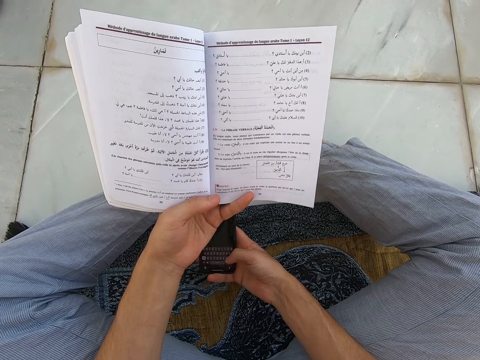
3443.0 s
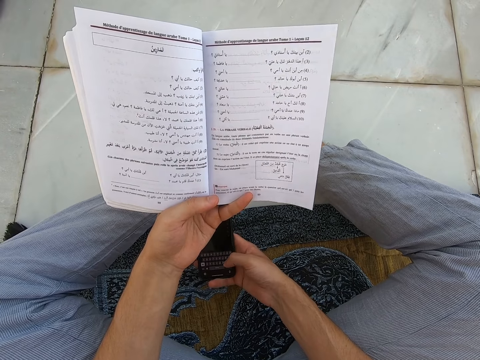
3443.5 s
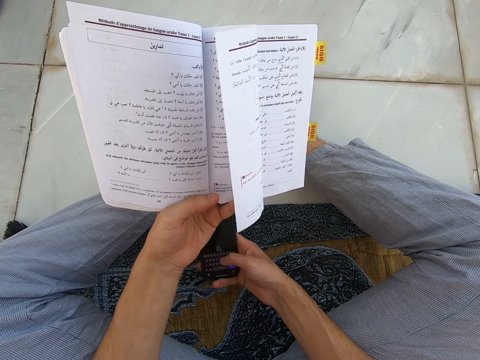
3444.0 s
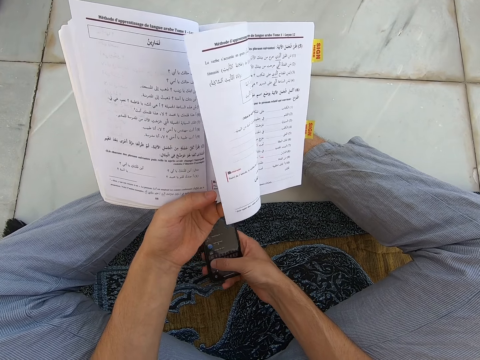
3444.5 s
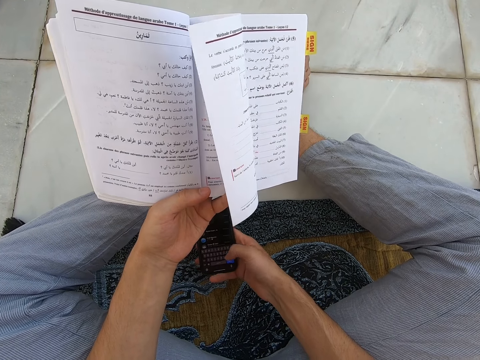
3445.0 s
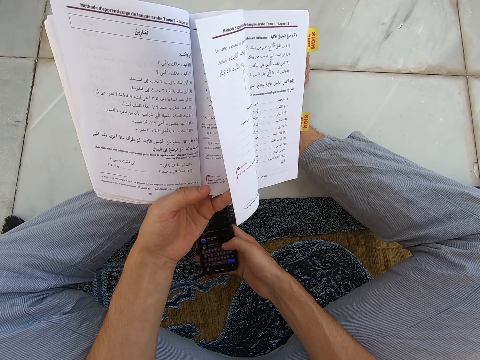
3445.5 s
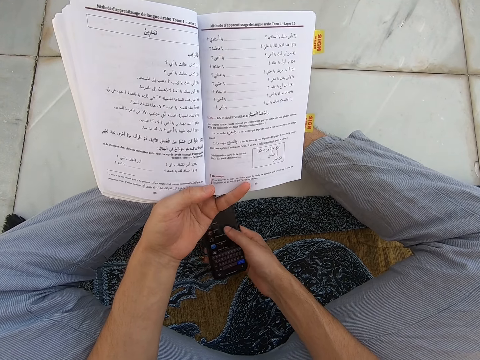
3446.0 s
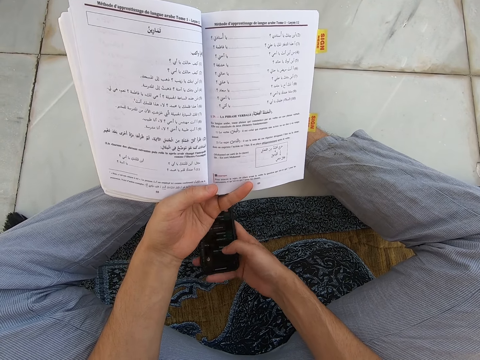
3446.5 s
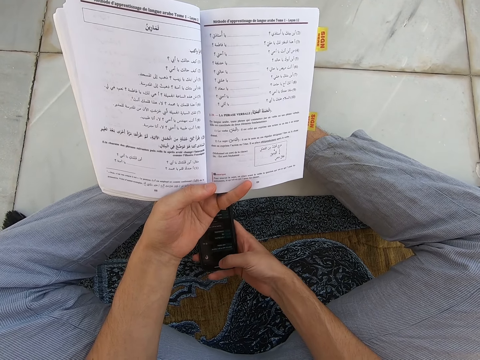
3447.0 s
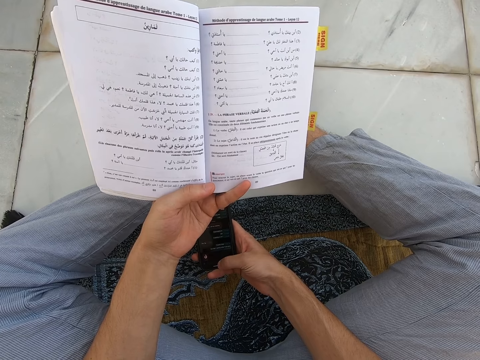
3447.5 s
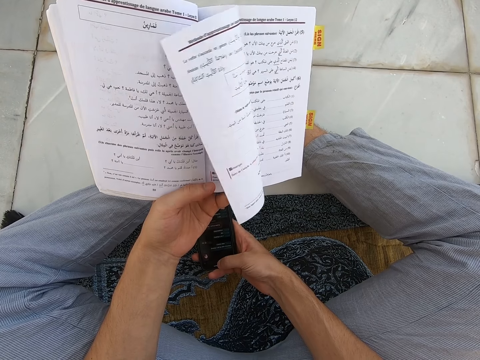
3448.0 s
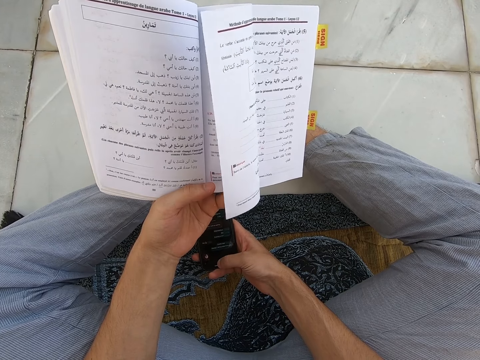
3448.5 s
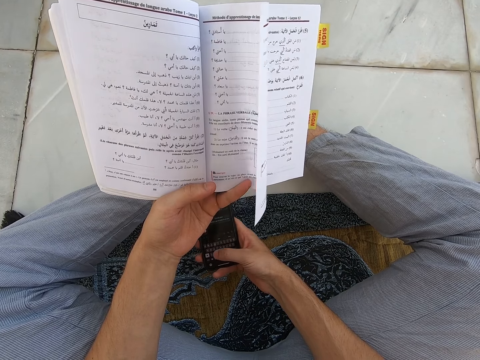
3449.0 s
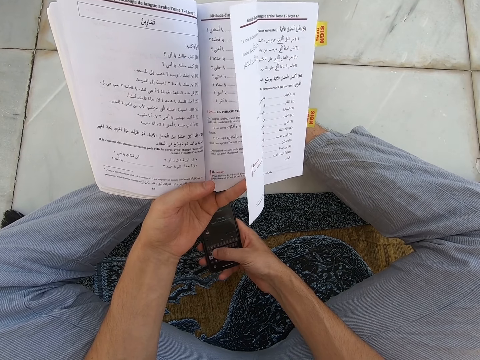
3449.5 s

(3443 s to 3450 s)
The camera wearer types on the phone.

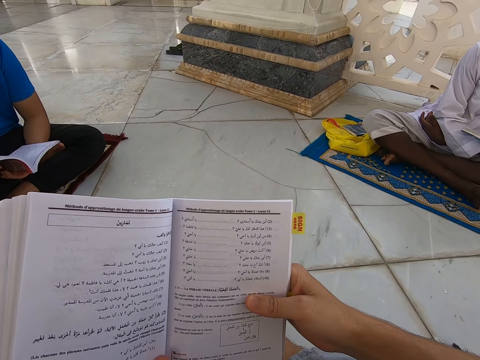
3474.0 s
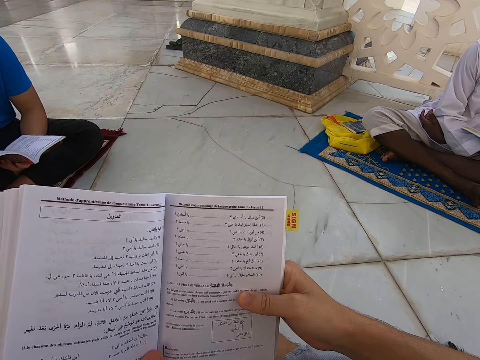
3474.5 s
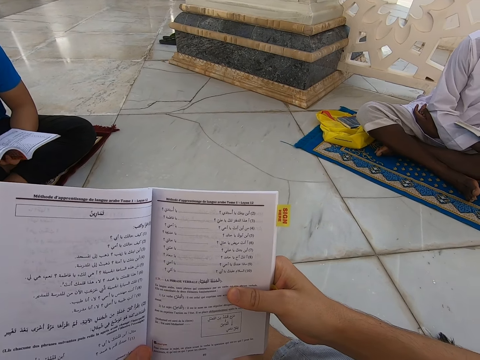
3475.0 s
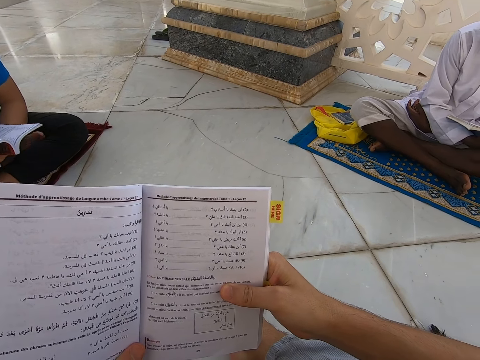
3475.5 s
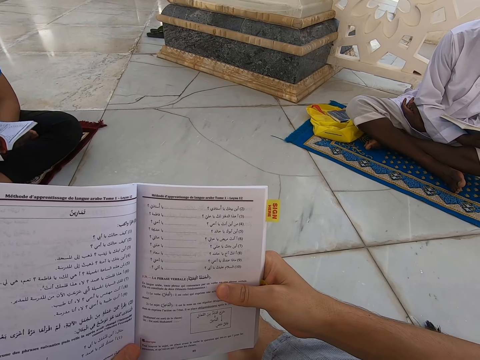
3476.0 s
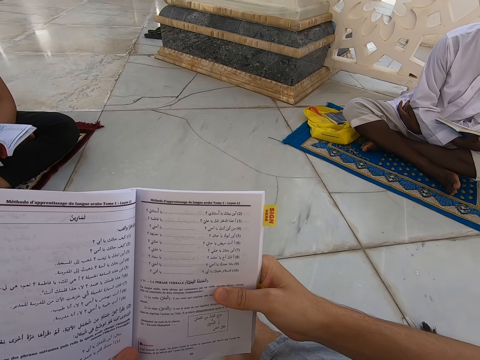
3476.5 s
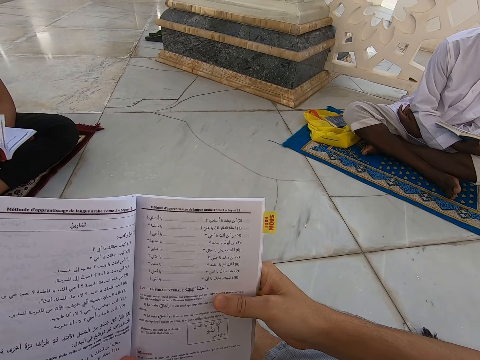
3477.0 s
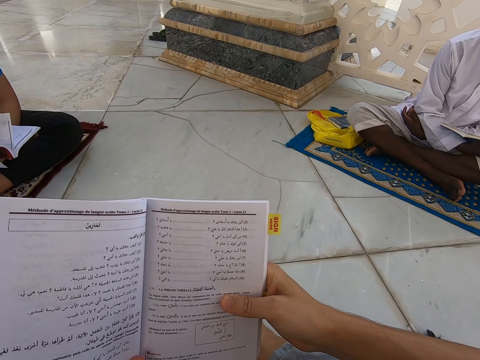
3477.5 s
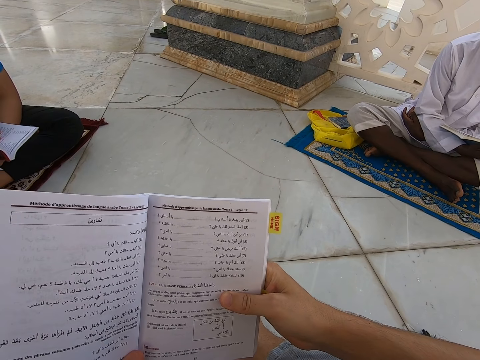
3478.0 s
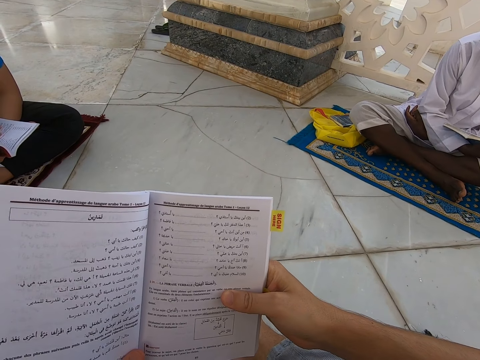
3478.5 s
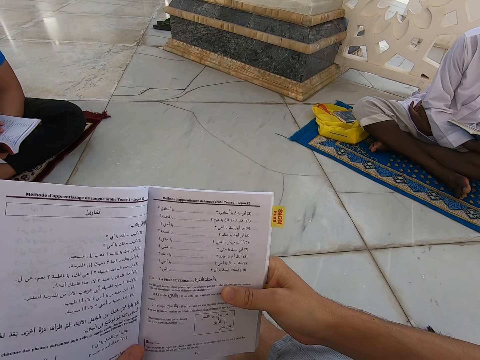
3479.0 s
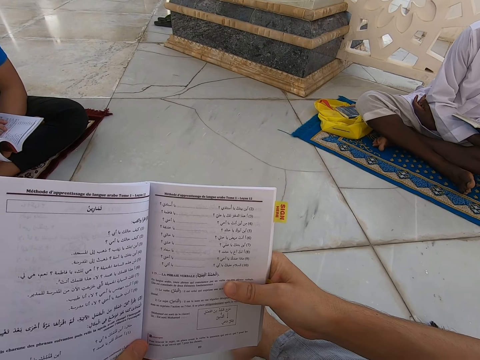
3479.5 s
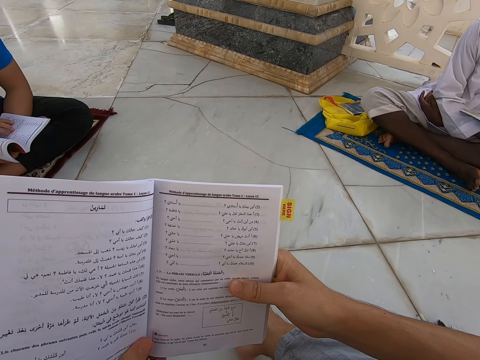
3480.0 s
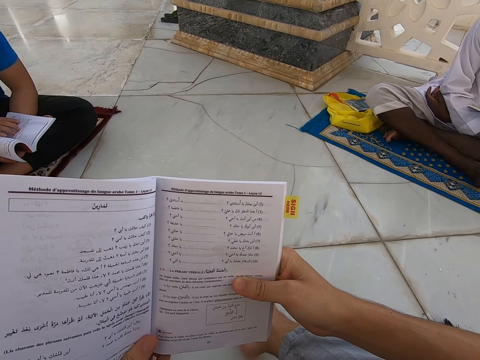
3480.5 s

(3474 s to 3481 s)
A person touches a book.

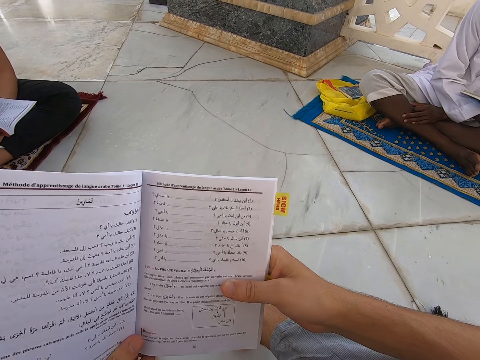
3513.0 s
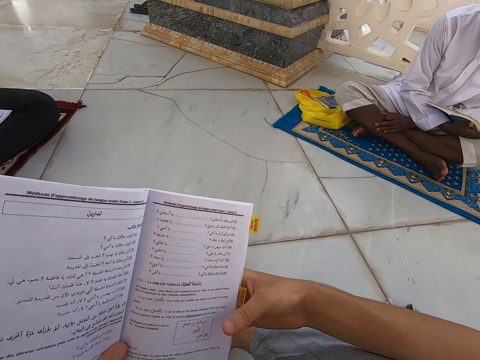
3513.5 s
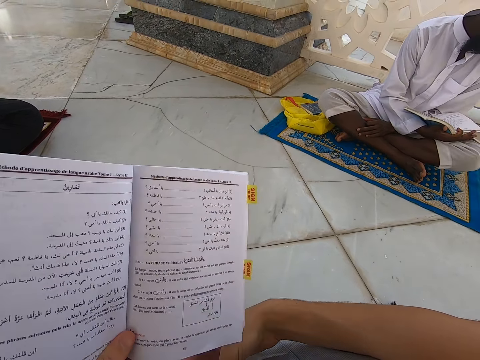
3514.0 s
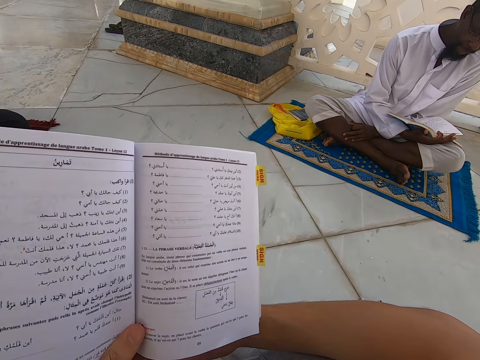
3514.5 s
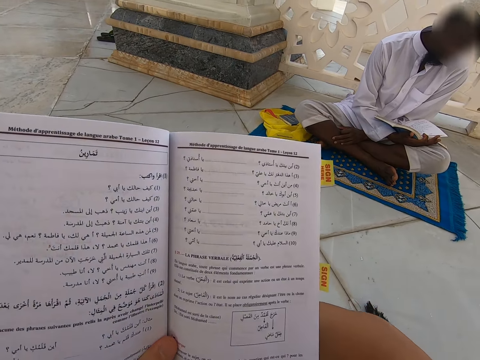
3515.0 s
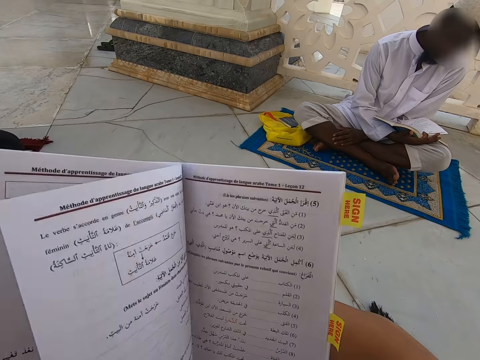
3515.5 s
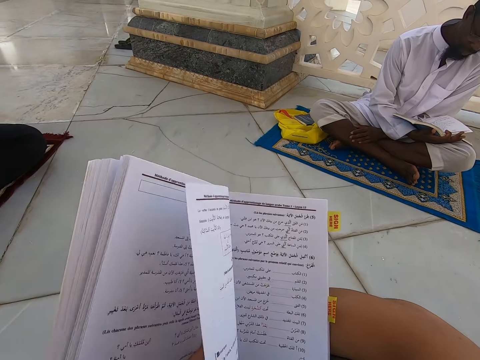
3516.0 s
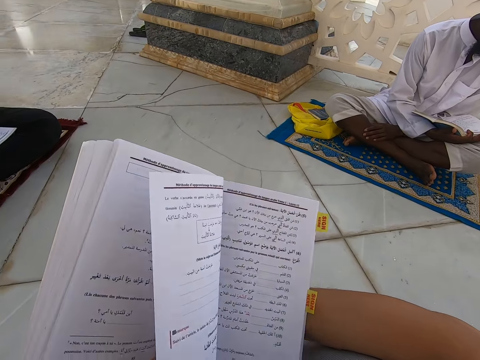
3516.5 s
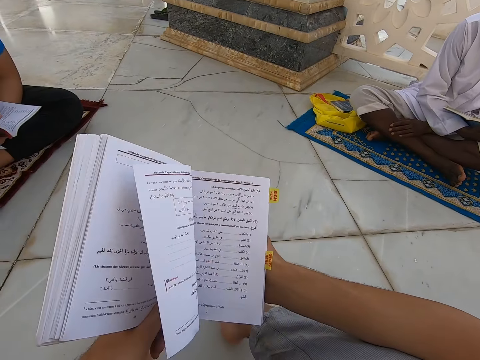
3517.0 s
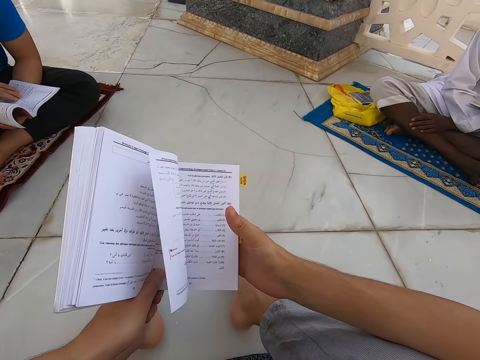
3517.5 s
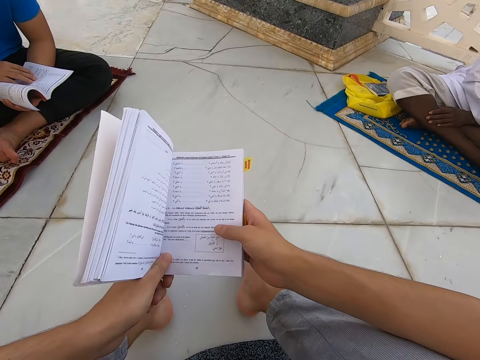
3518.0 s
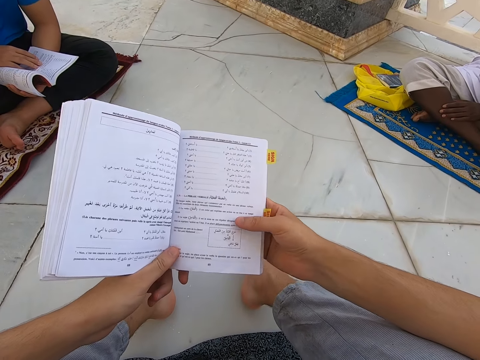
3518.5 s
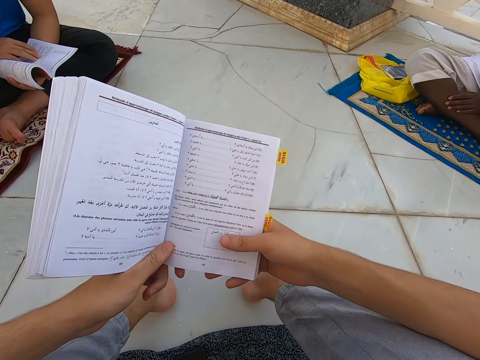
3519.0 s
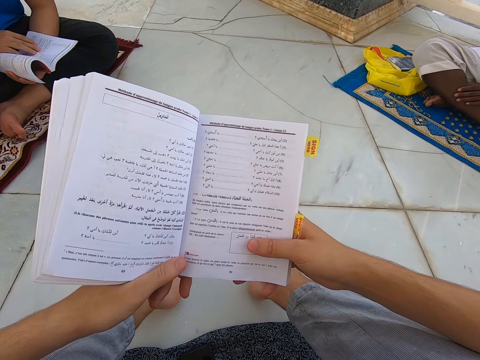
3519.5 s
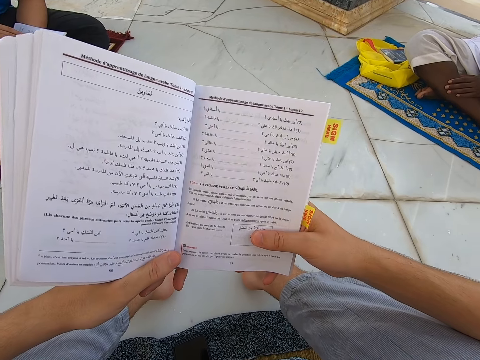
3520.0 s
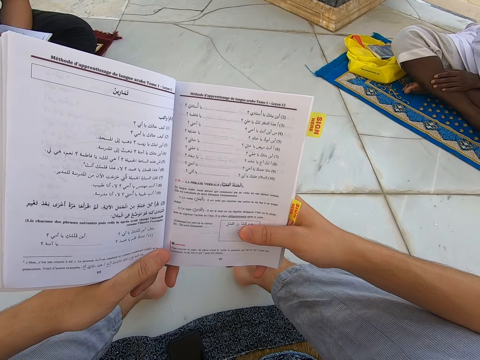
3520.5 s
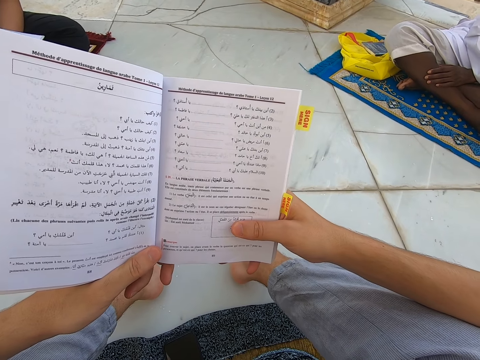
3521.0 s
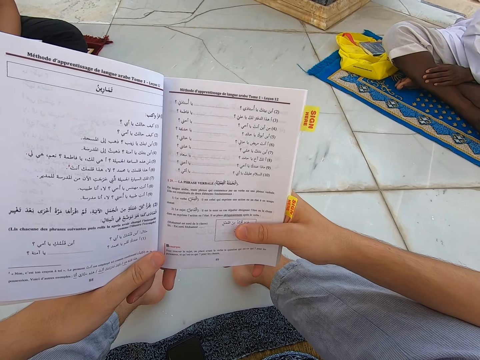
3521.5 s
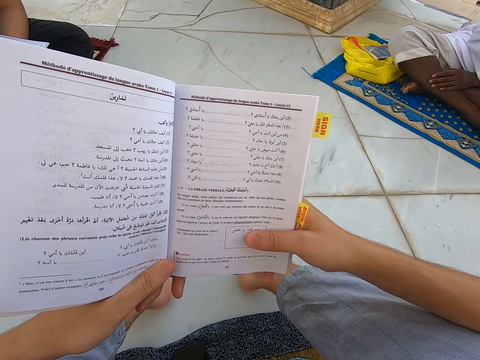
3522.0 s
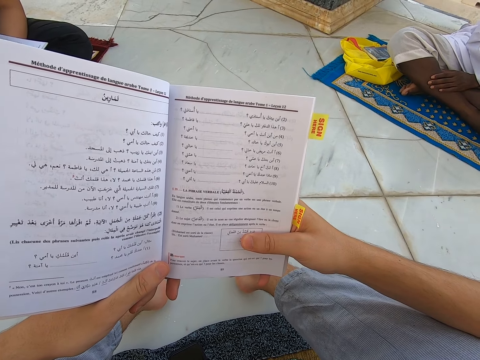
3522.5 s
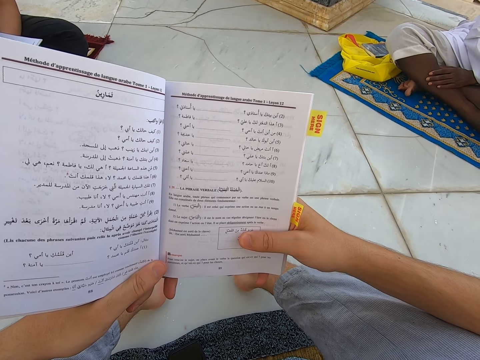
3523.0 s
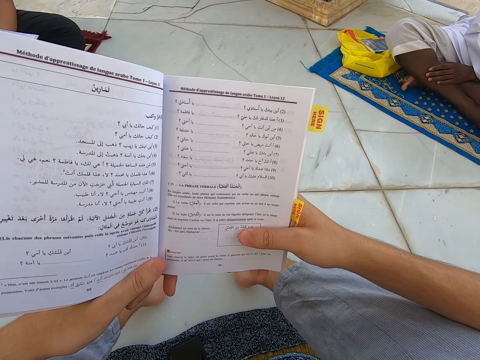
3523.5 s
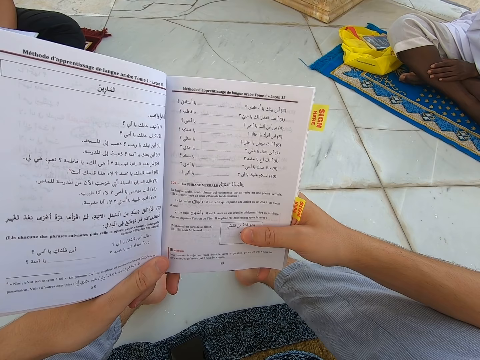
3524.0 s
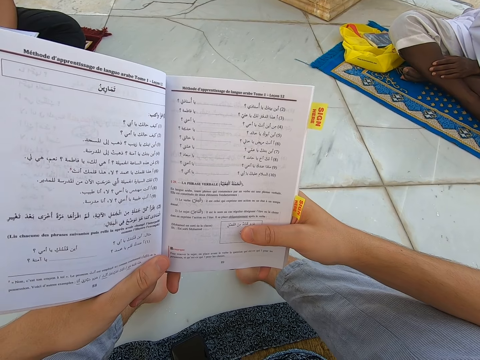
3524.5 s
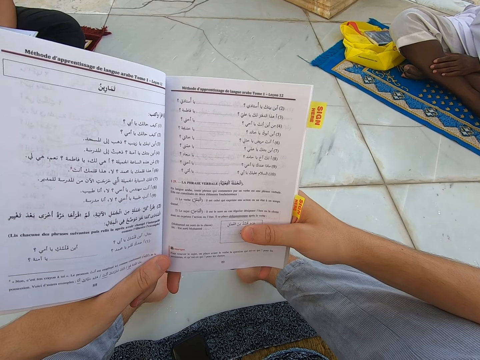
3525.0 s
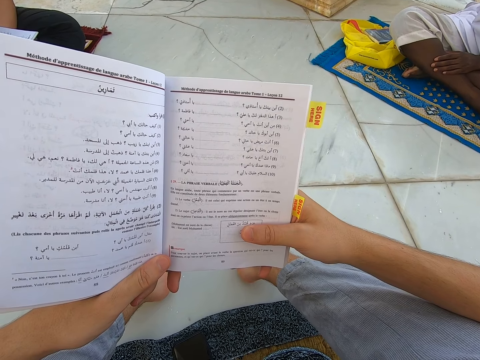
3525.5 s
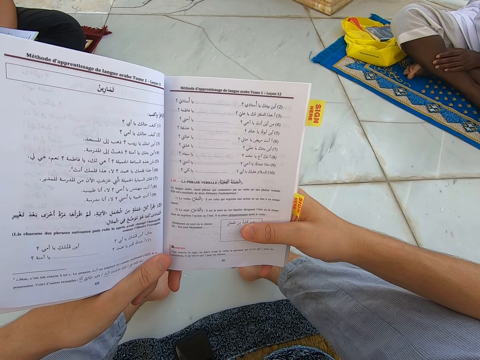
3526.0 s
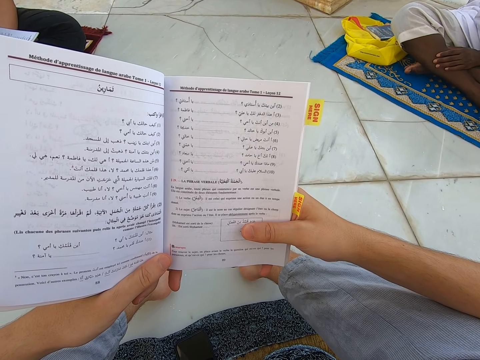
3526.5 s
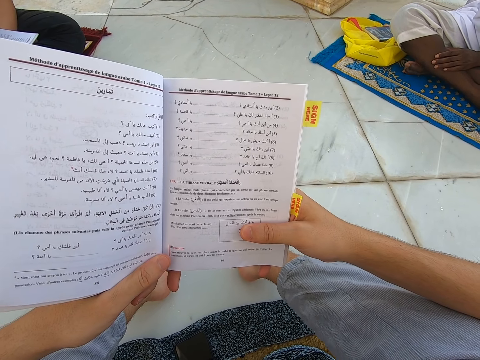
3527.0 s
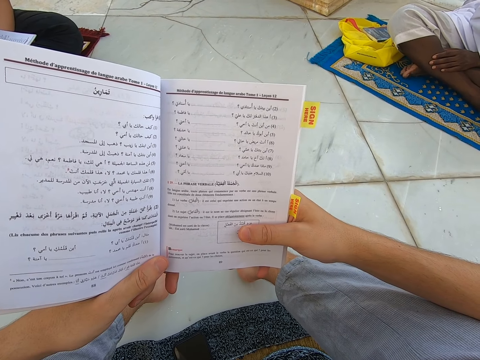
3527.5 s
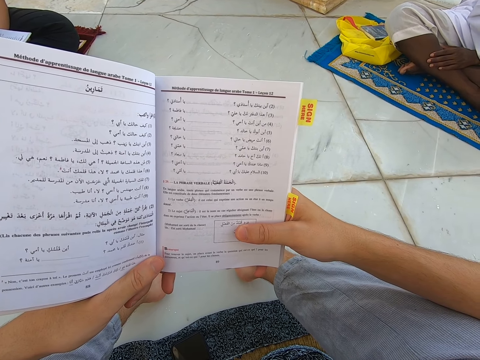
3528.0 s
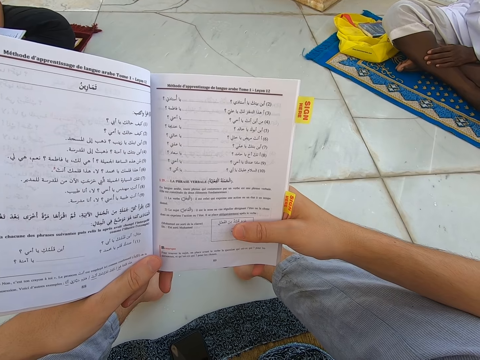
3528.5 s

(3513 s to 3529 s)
The camera wearer touches the book. They open a new page of the book. They touch the book.
